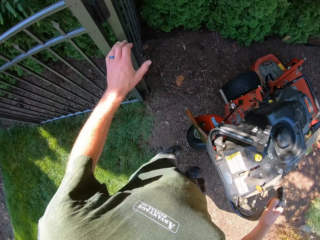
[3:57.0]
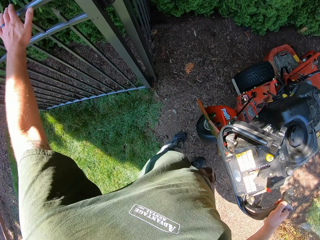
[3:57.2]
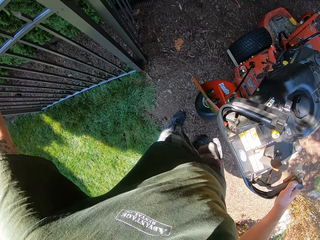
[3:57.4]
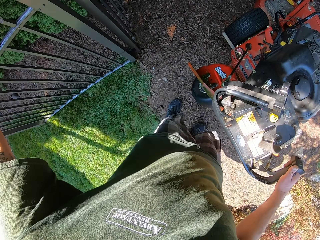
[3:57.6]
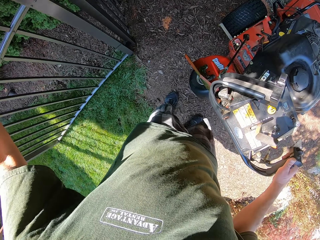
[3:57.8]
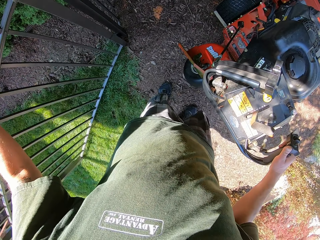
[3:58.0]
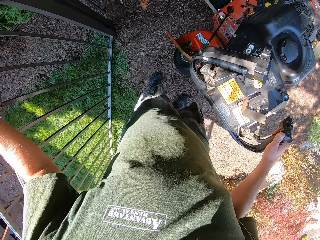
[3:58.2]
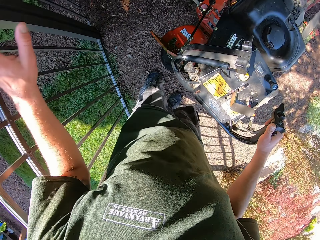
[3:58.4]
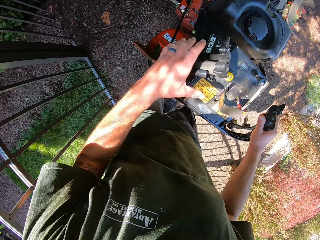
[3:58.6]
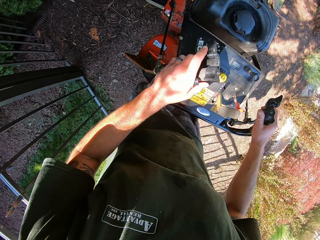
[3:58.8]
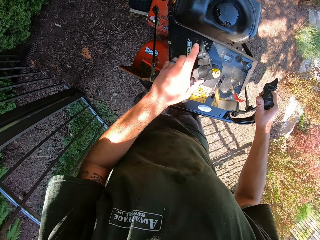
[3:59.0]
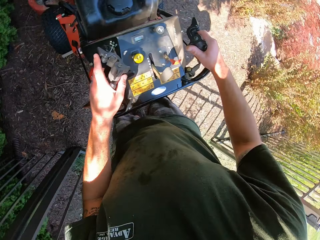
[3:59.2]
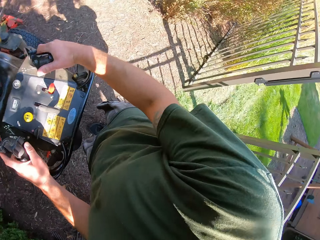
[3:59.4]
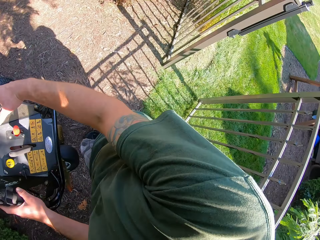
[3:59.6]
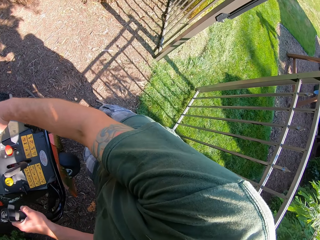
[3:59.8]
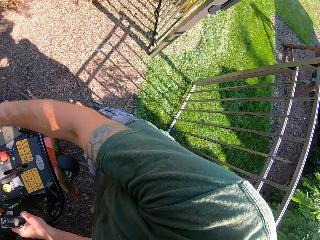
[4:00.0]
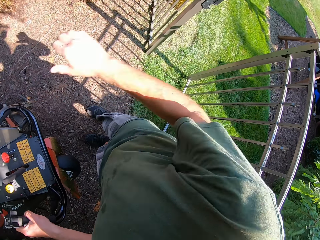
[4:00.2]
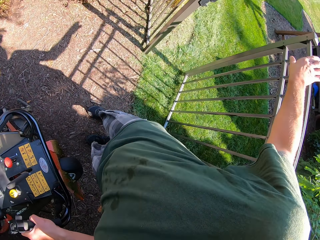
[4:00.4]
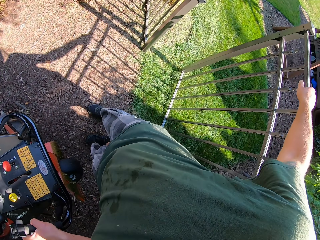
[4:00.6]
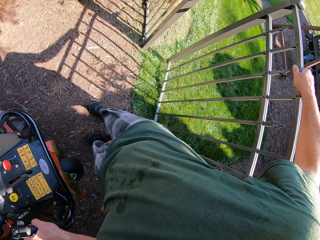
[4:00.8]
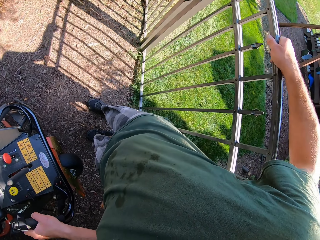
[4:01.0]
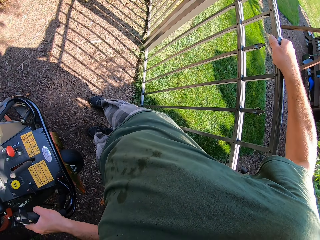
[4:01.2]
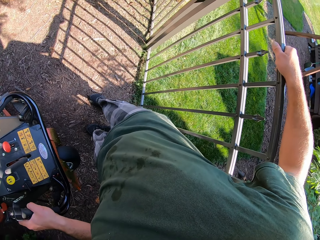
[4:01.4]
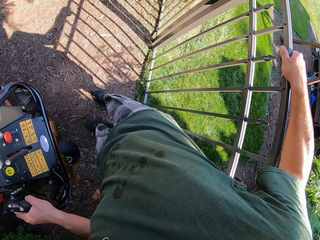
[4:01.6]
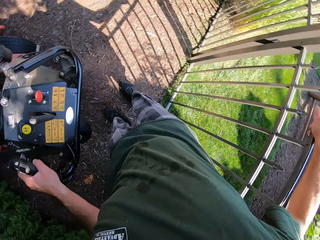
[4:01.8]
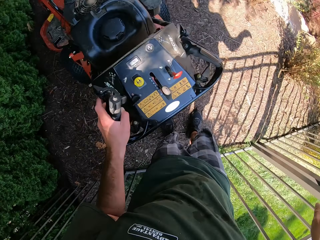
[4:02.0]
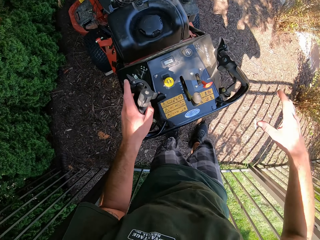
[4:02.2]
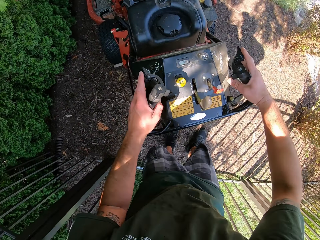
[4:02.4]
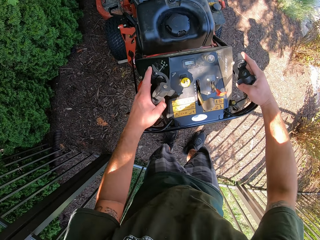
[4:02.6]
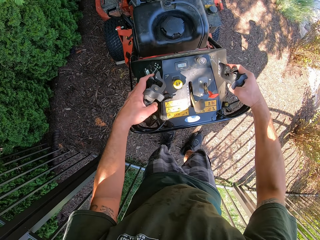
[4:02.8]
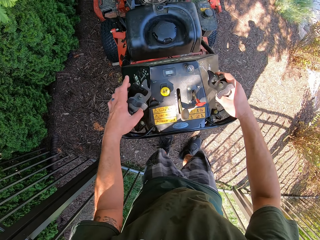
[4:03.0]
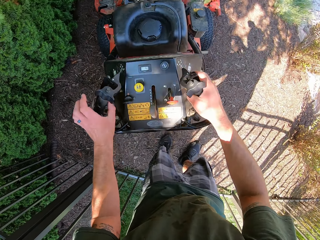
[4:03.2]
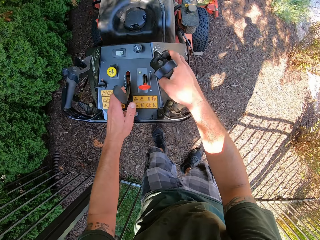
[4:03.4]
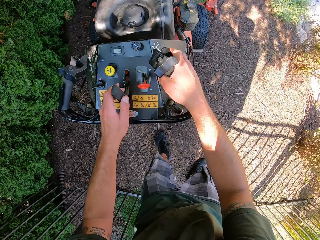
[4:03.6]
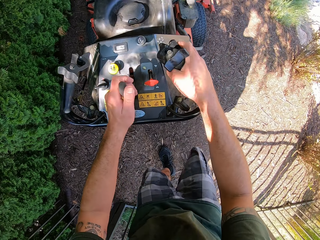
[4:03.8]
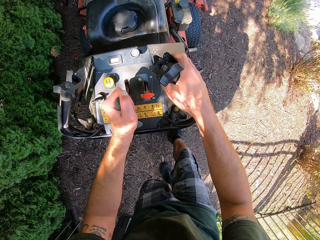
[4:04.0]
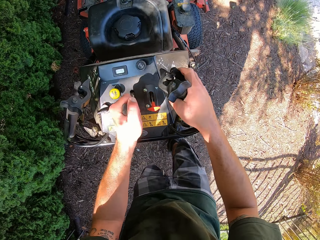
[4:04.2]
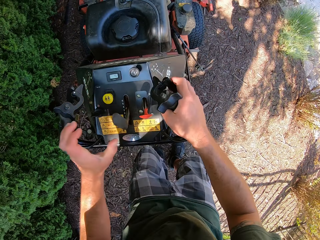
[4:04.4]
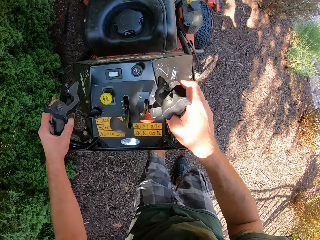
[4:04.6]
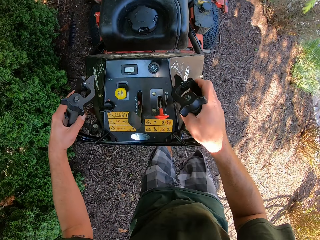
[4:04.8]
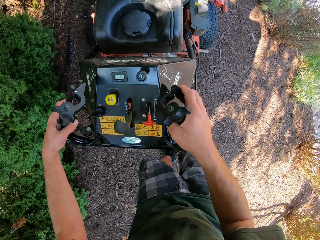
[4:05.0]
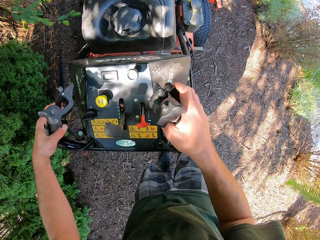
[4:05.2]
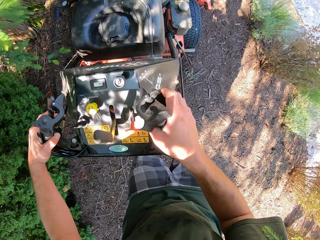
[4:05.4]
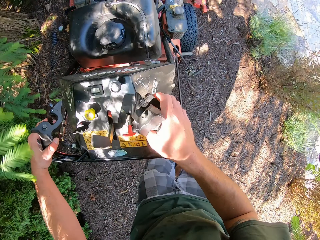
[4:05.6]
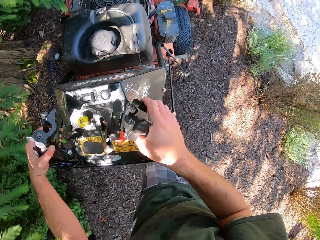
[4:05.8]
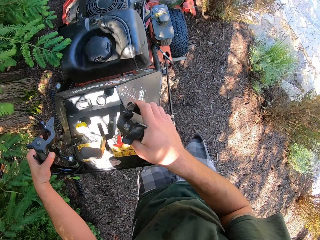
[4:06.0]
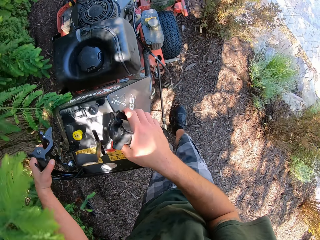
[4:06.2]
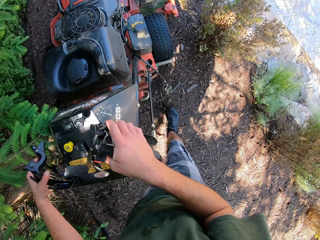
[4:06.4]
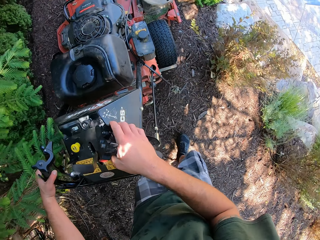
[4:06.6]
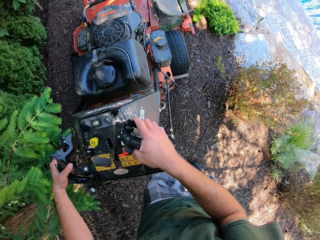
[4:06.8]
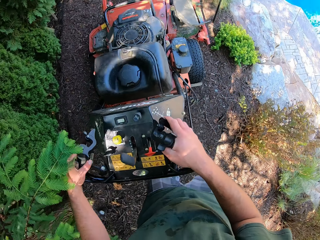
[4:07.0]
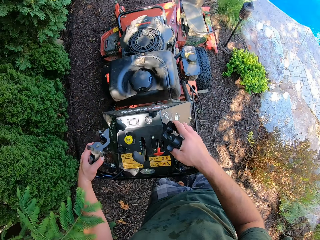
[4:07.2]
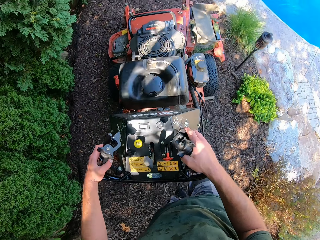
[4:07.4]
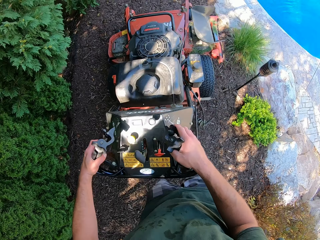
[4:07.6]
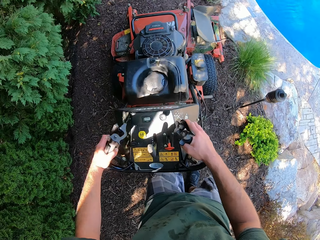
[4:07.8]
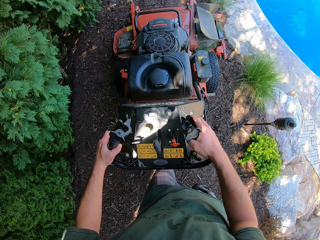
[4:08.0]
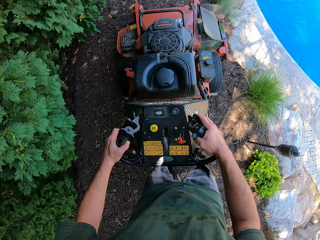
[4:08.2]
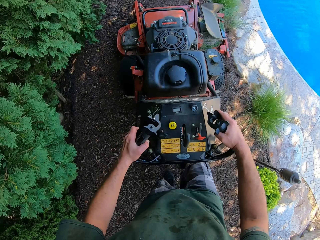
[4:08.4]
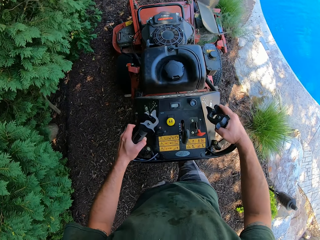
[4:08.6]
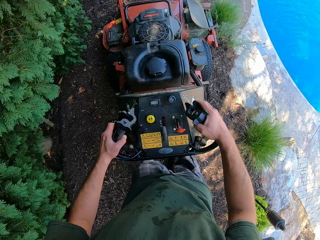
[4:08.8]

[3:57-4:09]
The camera wearer closes the gate with his left hand. He places his left hand on the lawn mower. He holds the lawn mower handle. He turns around. He closes the gate with his right hand. He places his right hand on the lawn mower. He holds the lawn mower clutch lever. He operates the lawn mower with his left hand. He moves the lawnmower gear lever. He continues to move the lawn mower across the surface of the sand into a store house with both hands.

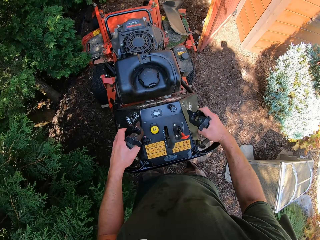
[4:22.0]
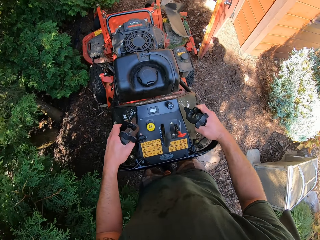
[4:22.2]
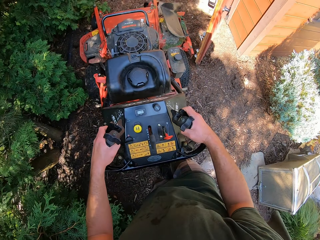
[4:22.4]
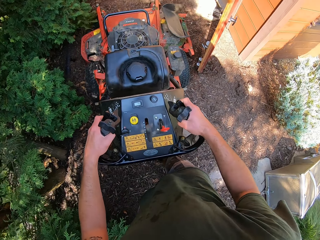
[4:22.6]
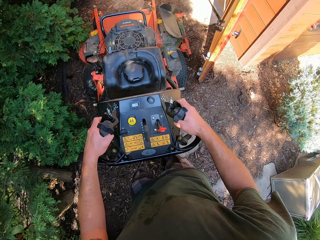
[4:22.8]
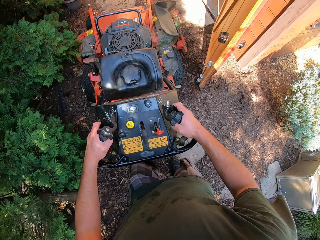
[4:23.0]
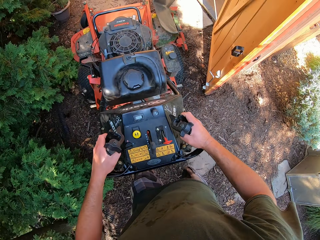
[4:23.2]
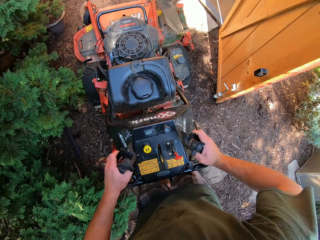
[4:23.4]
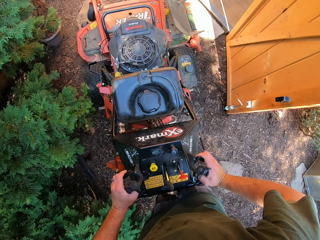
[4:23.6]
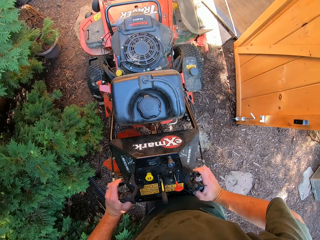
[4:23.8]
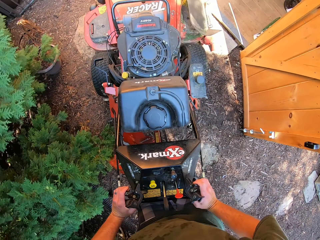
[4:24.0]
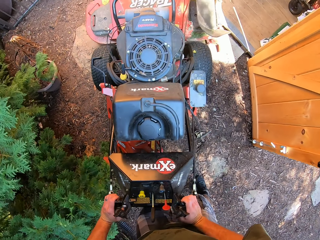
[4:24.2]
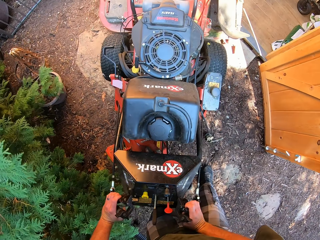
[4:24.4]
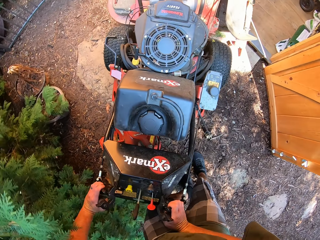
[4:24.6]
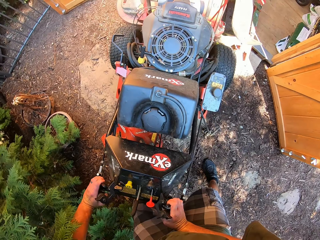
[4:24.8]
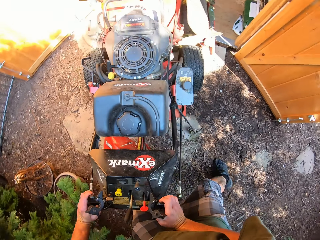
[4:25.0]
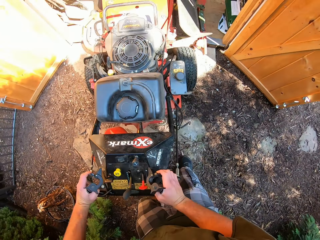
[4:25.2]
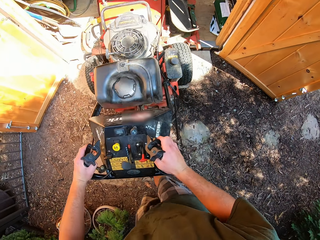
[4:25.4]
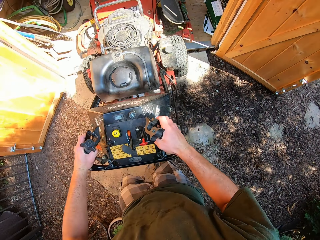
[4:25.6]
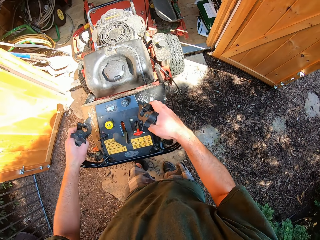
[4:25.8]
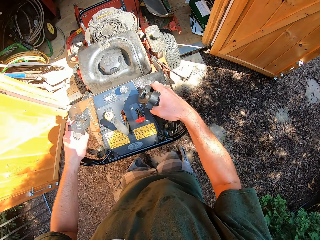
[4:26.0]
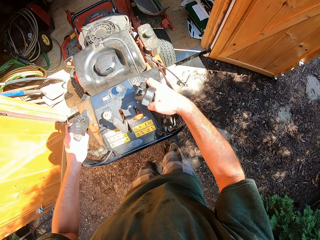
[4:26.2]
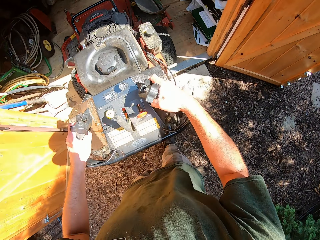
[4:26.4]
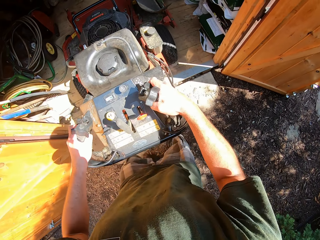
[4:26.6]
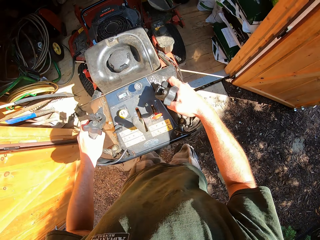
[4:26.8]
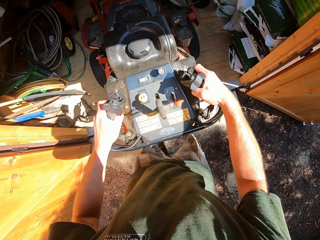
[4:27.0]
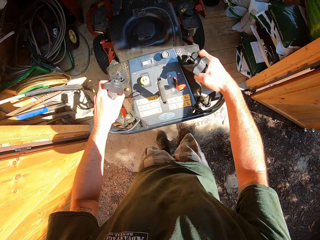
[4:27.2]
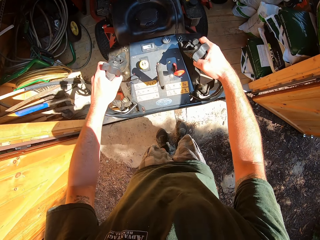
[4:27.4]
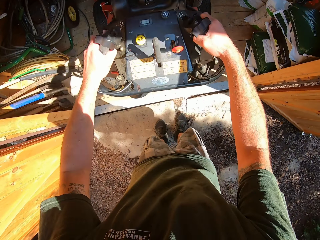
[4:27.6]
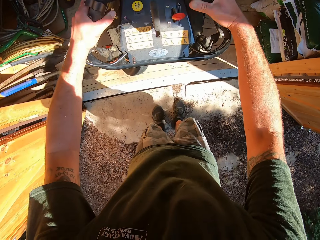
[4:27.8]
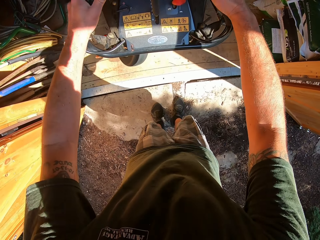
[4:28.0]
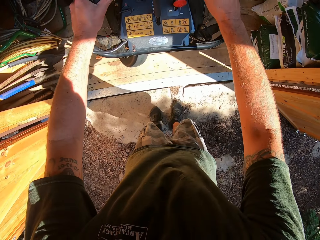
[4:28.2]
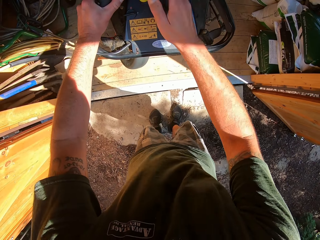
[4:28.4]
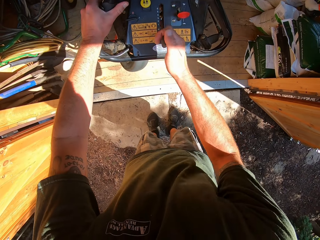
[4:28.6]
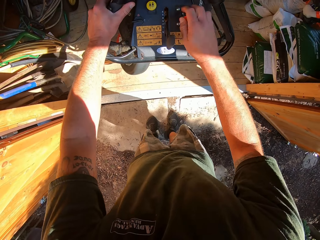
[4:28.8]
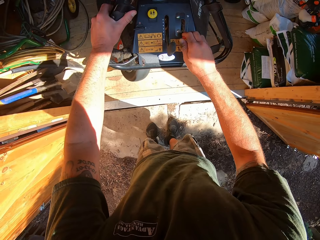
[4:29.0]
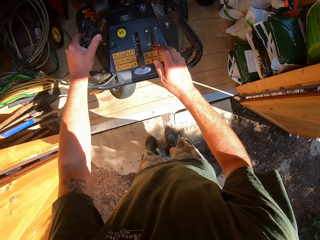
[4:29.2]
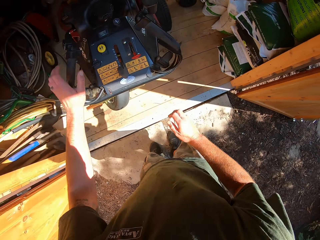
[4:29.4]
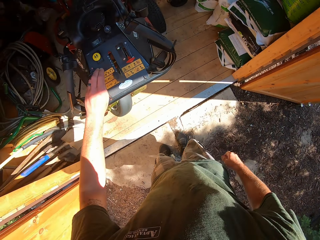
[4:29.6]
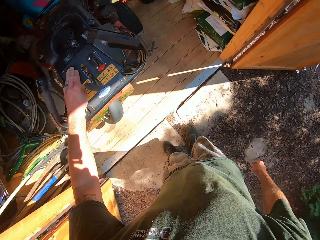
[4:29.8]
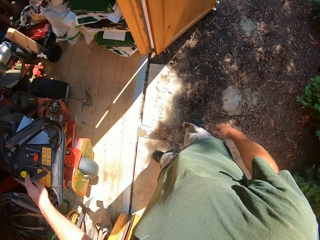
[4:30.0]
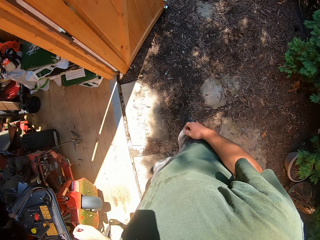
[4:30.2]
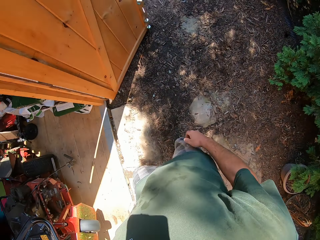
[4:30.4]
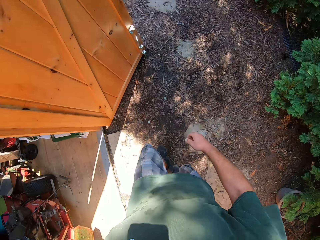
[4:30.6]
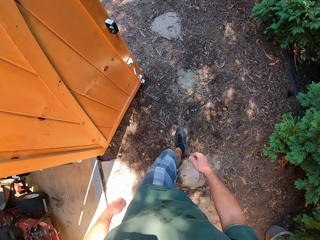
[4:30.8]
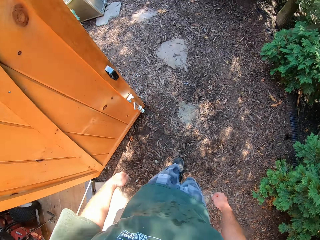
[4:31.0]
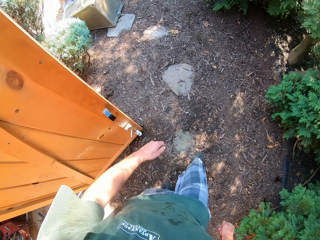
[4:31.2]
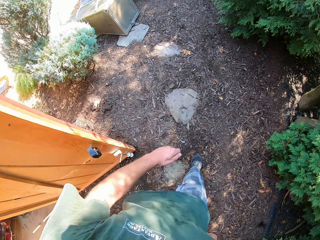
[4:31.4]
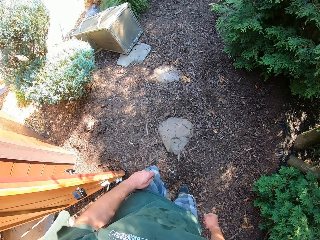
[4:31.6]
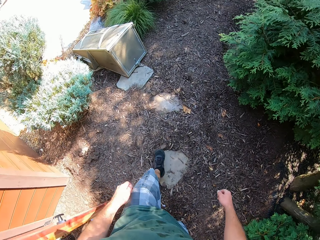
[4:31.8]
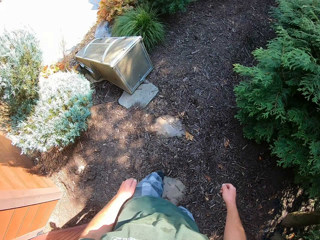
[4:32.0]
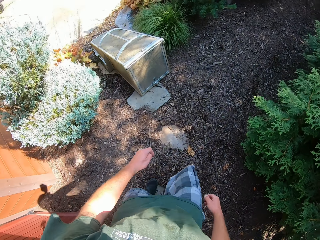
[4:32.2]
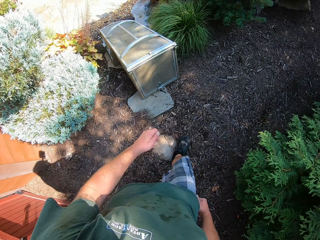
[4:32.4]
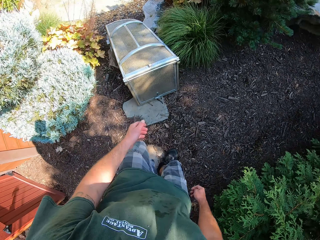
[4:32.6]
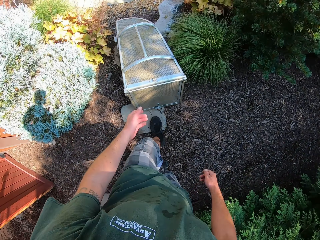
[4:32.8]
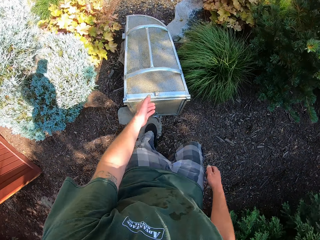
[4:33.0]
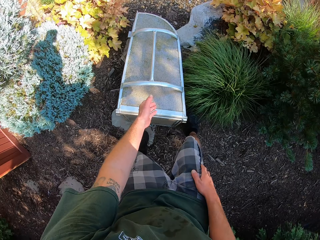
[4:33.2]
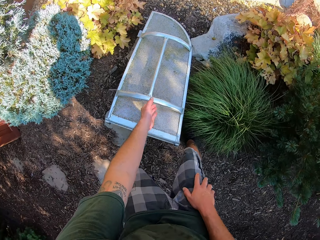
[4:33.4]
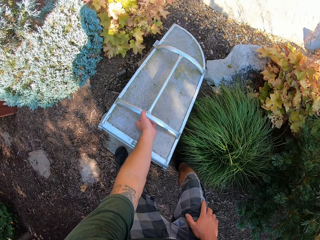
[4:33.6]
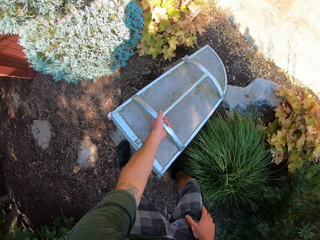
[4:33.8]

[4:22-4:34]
The camera wearer drives the lawnmower inside a store. He operates the lawnmower with his right hand, moves the lawnmower gear levers, and touches the lawnmower switch. He walks around along a pathway towards a metal box. He picks up the metal box with his left hand.
